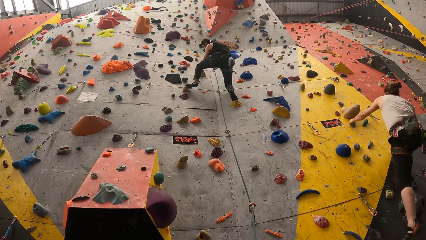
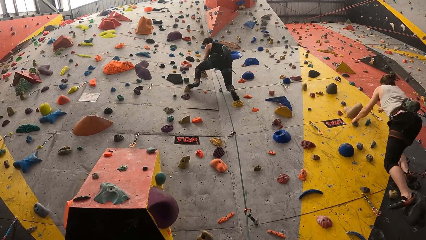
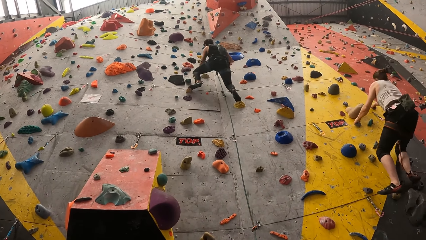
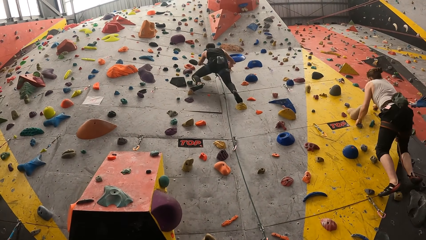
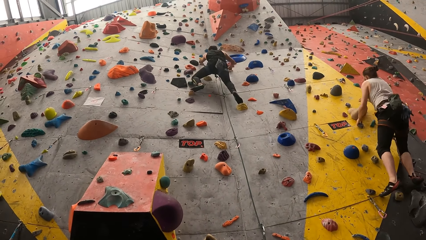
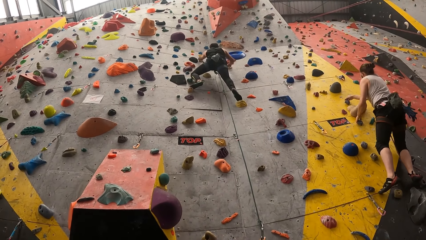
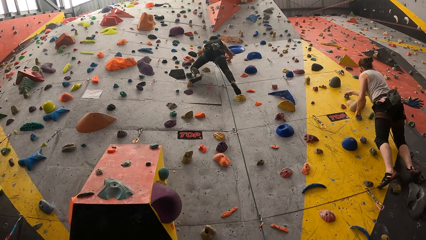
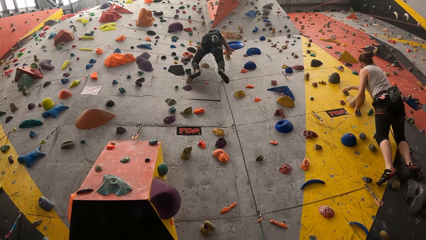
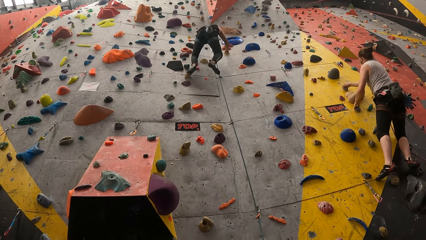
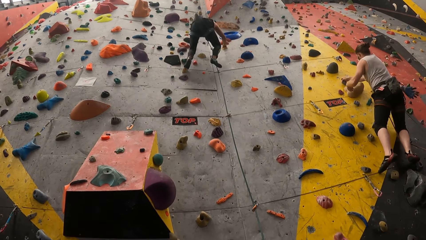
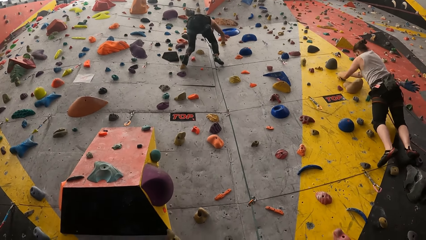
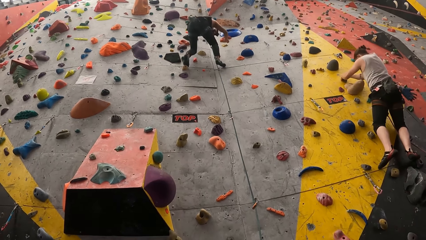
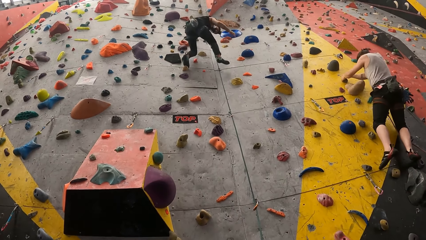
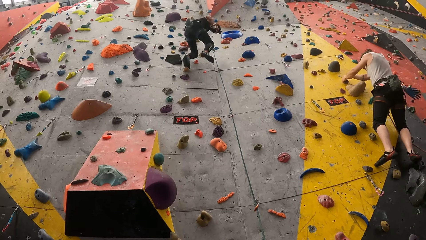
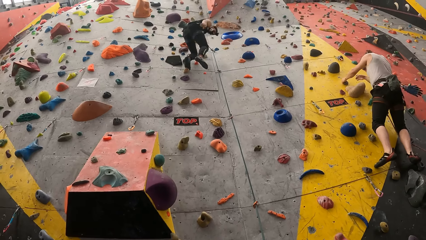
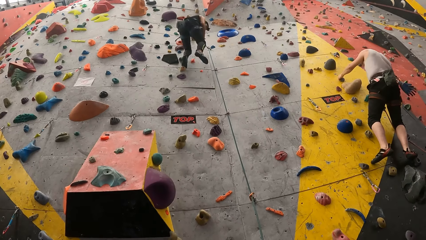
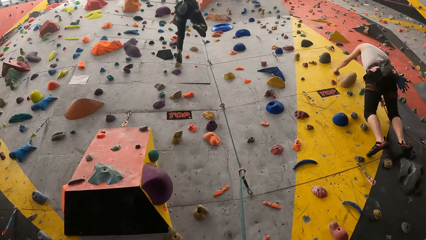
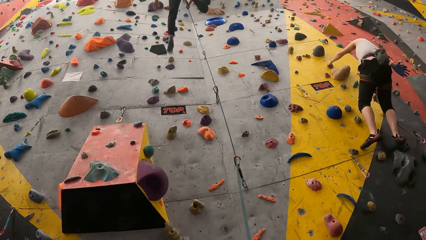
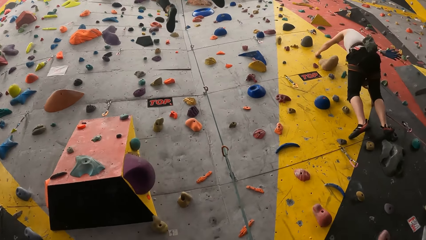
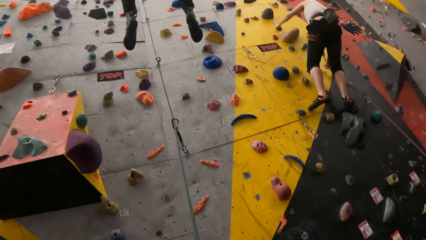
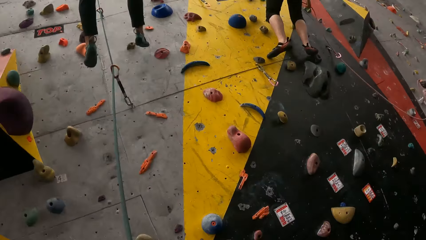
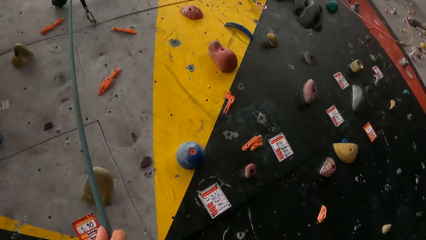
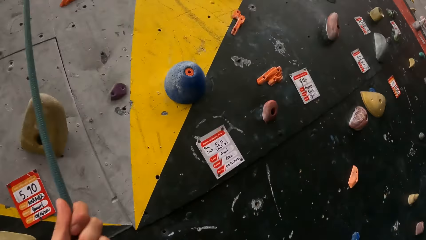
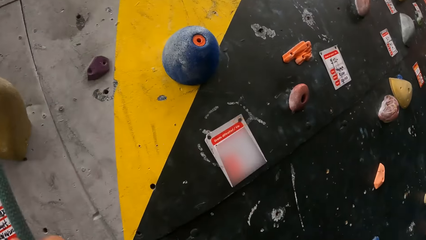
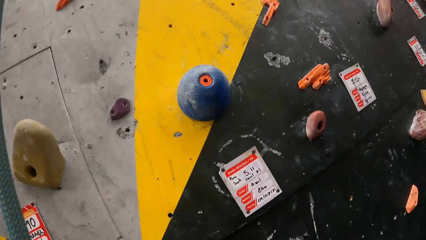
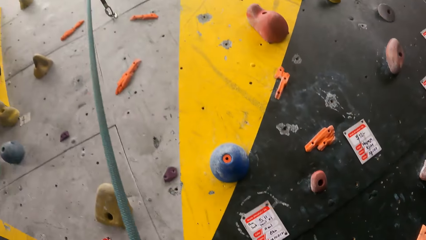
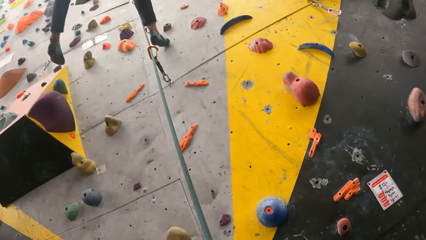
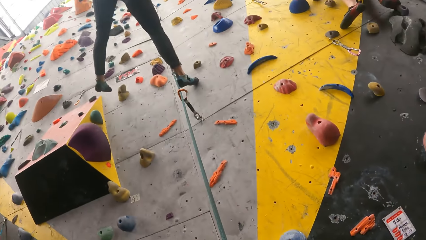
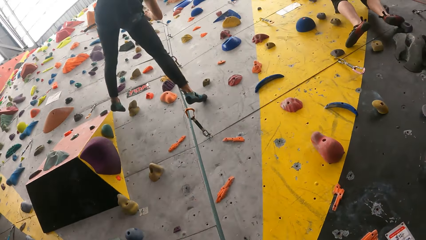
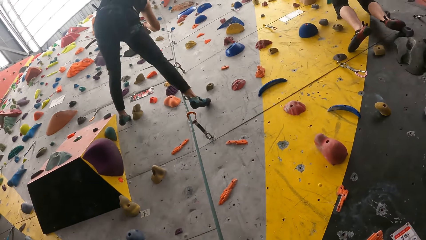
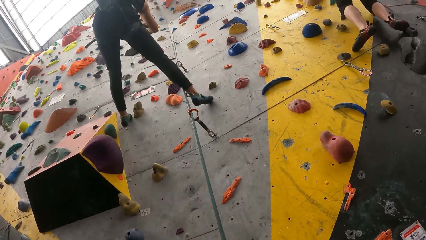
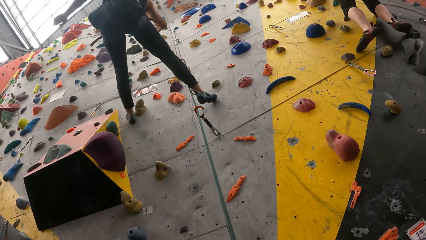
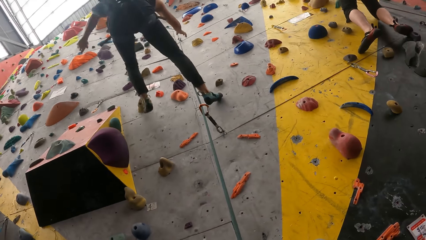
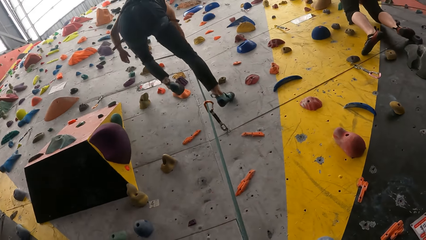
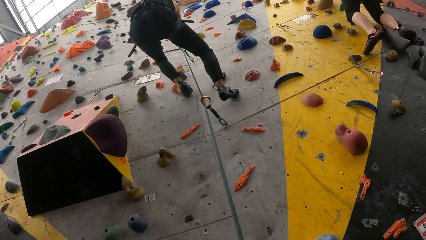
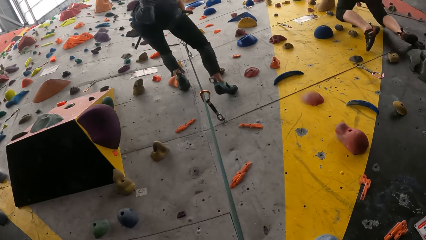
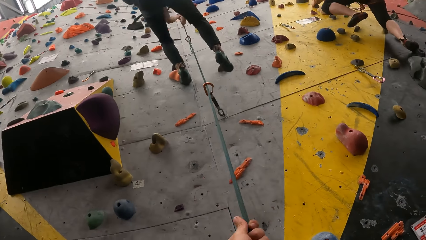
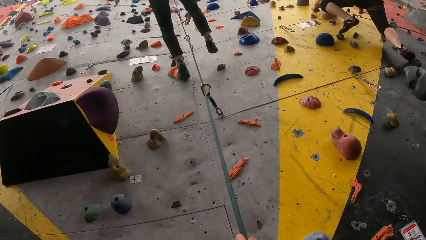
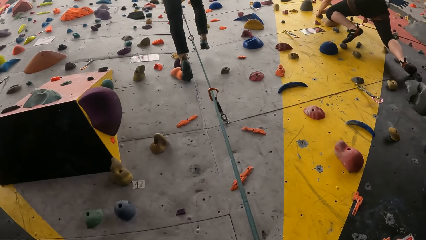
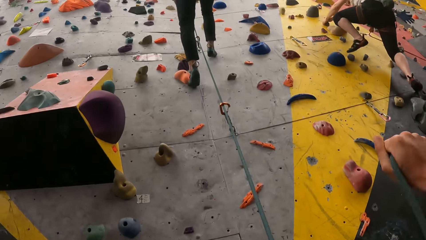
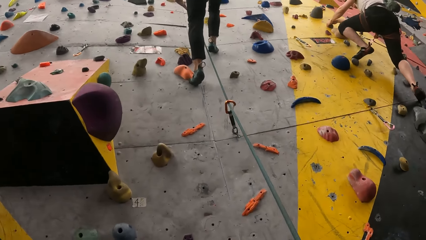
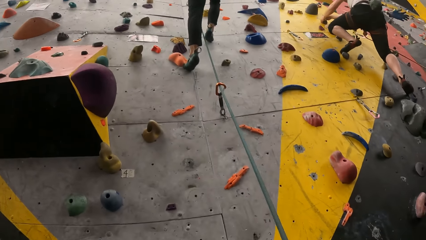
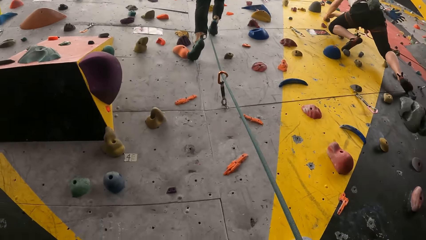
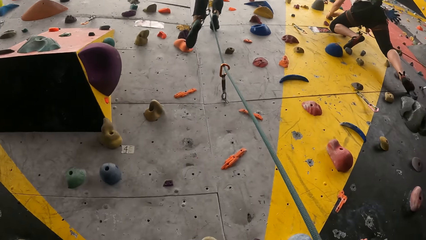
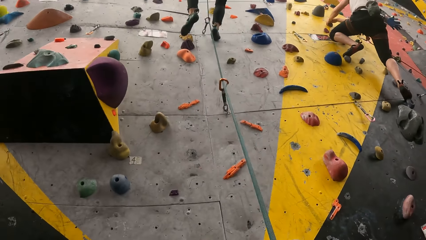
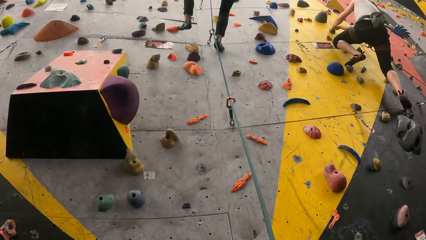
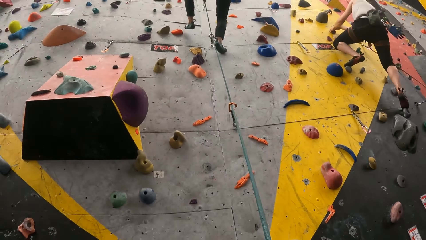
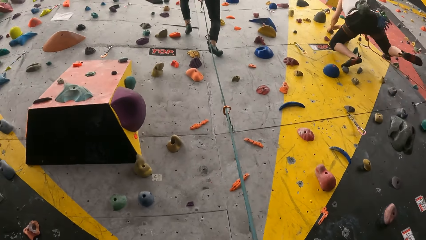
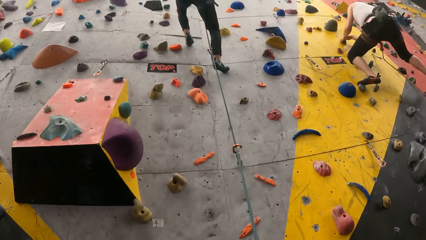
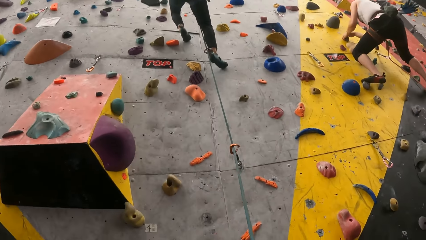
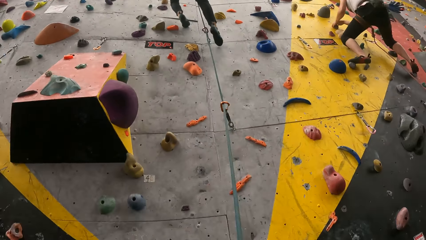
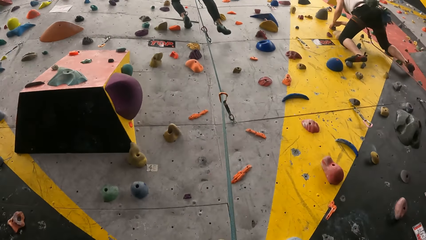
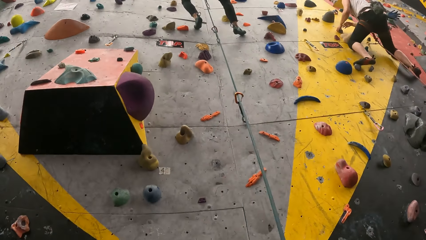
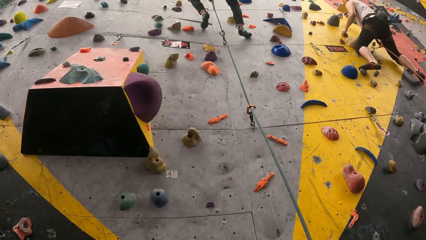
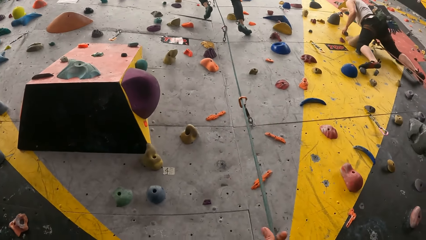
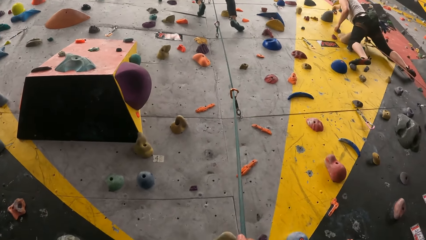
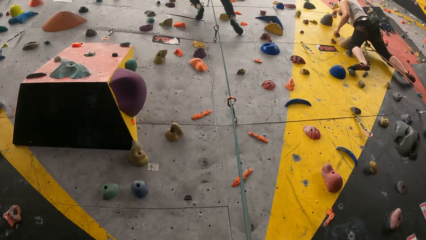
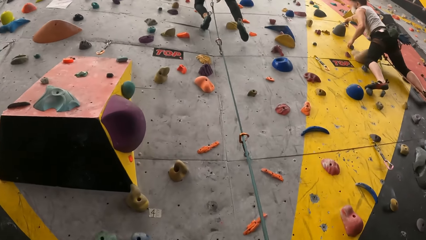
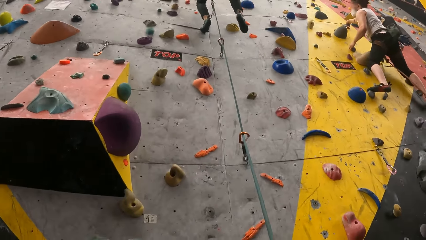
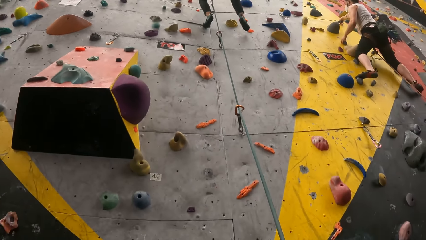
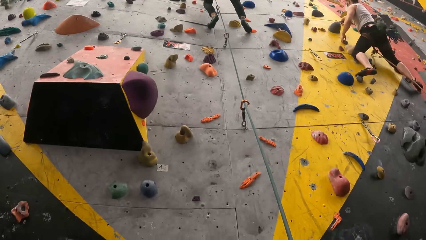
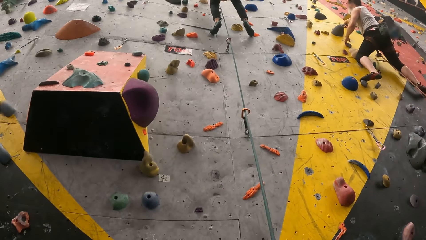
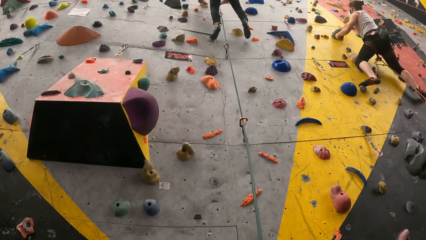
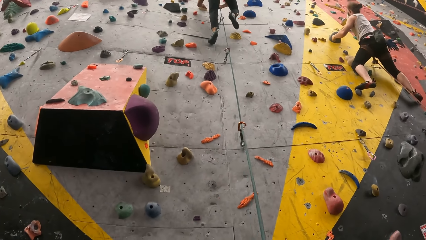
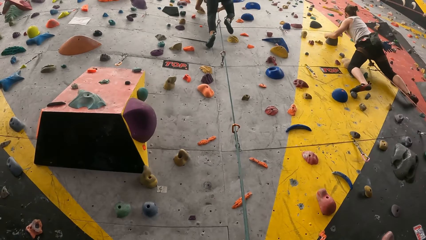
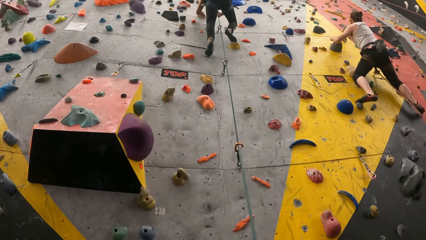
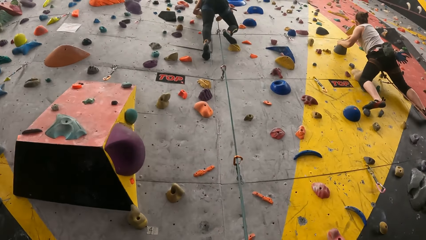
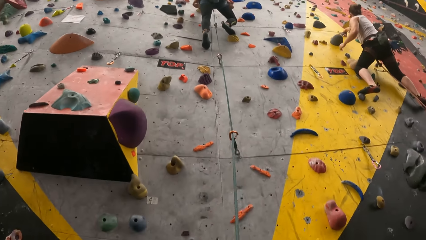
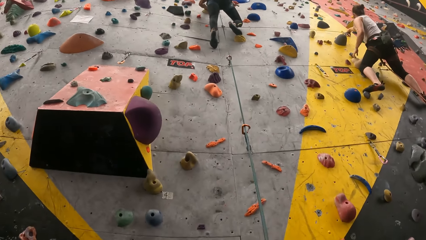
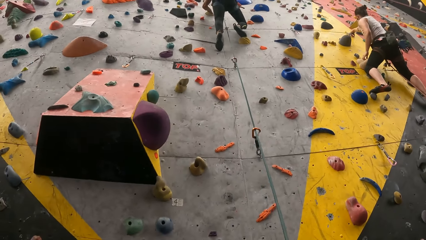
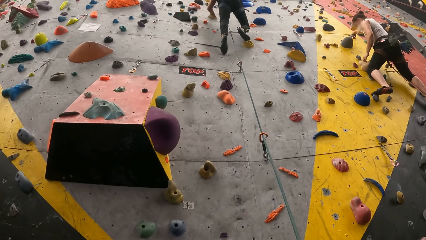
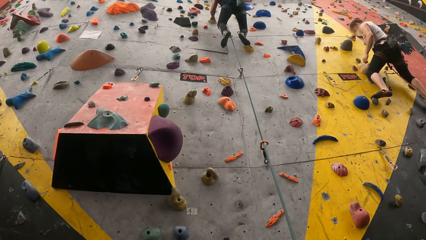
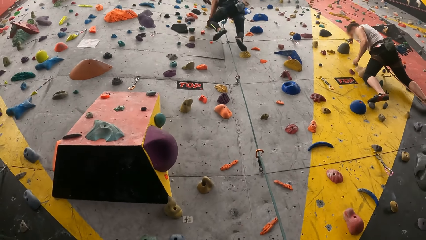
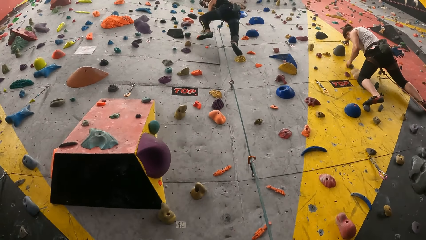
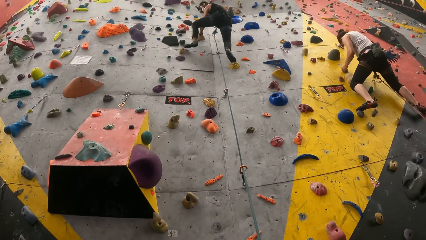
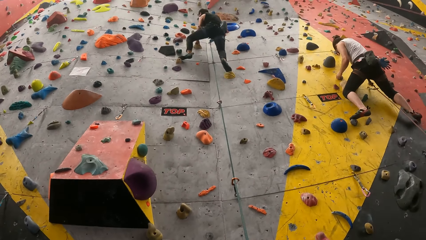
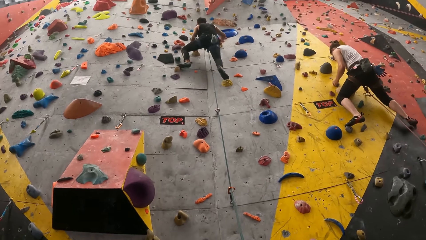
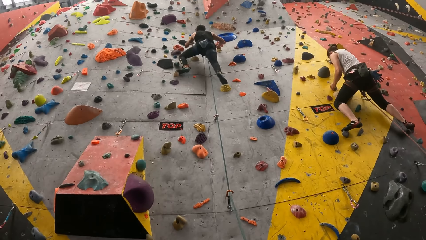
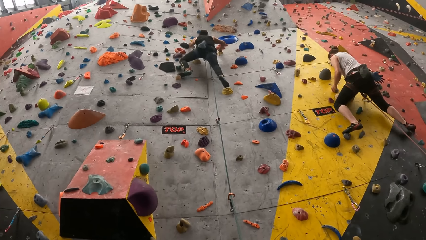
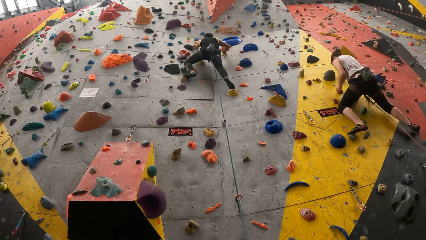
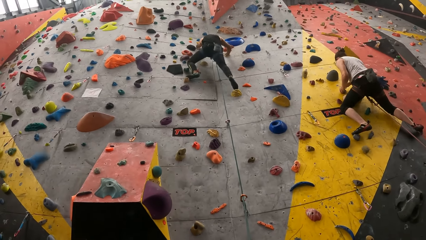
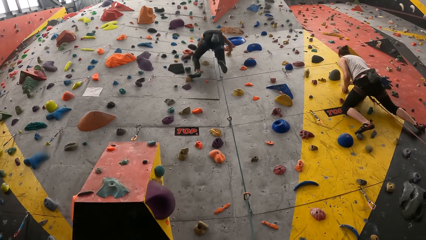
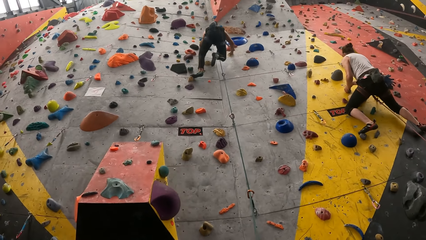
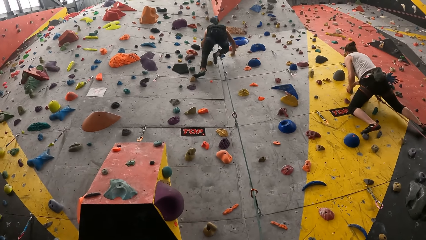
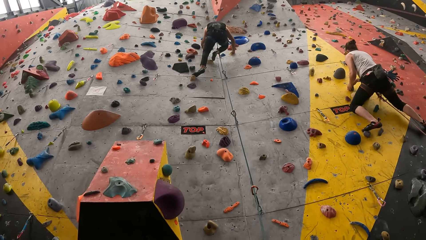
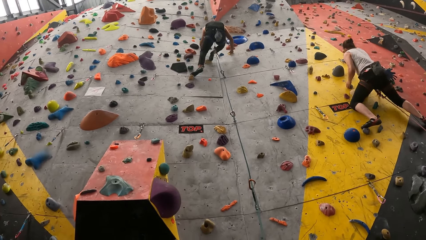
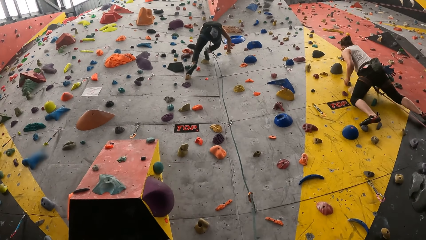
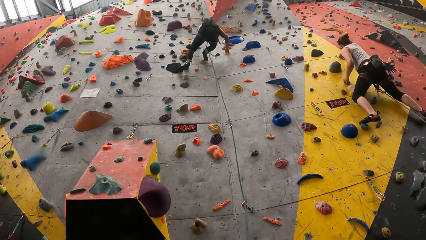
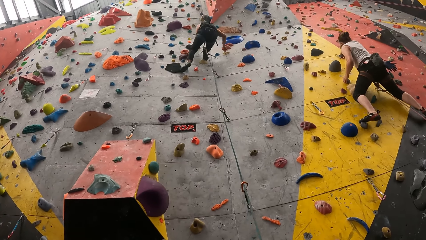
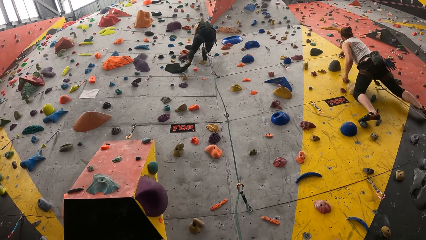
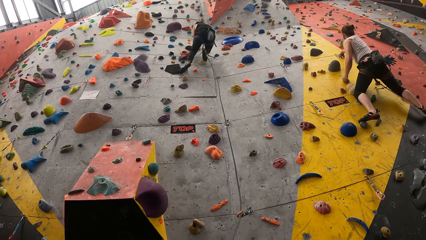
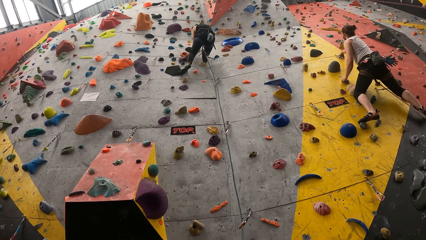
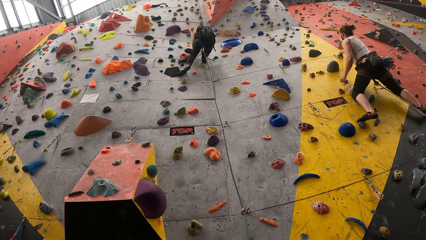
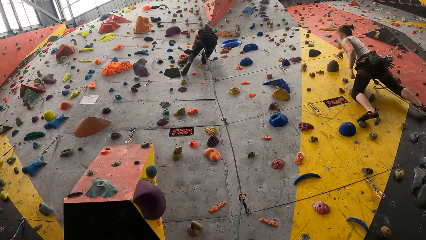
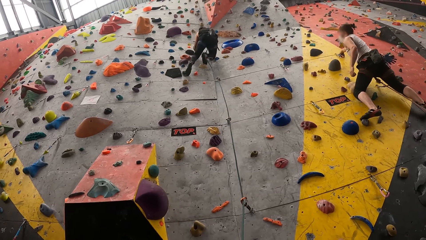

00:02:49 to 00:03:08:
A man jumps down. The camera wearer holds a rope. They look at the man. The man climbs a climbing wall. The camera wearer looks at the lady. Another lady climbs the wall.
